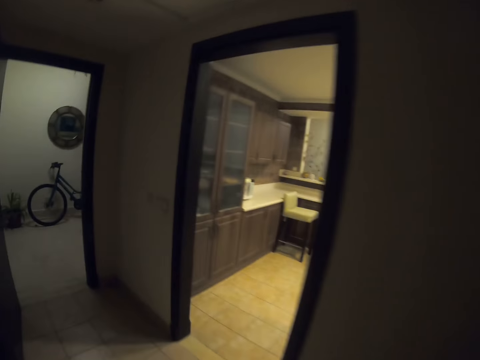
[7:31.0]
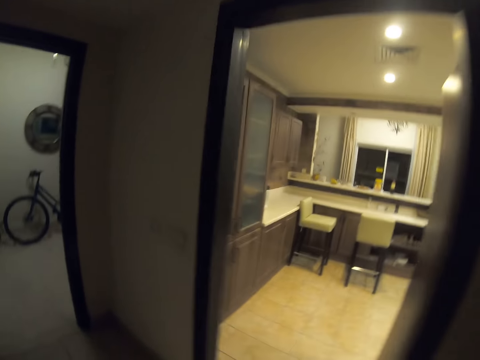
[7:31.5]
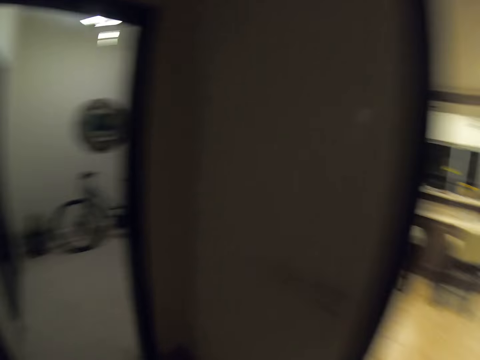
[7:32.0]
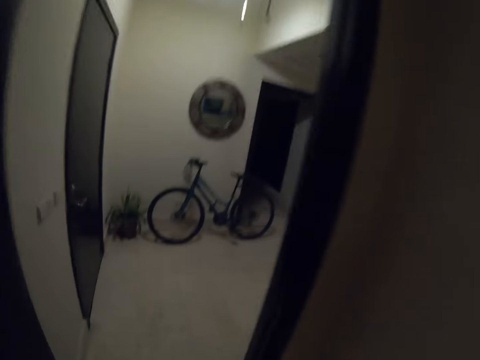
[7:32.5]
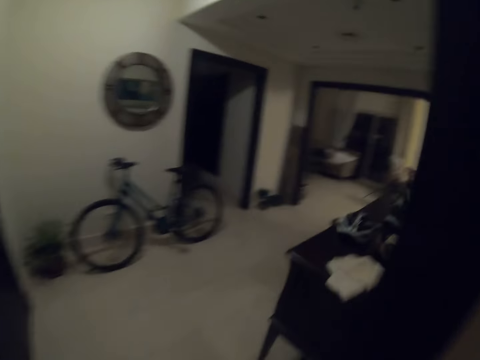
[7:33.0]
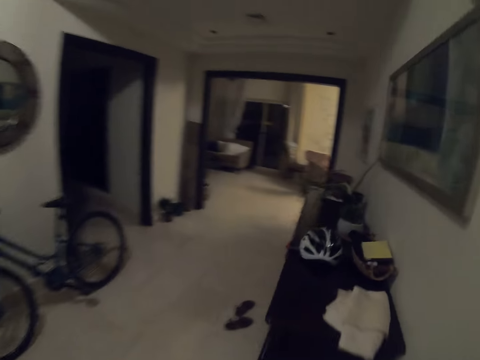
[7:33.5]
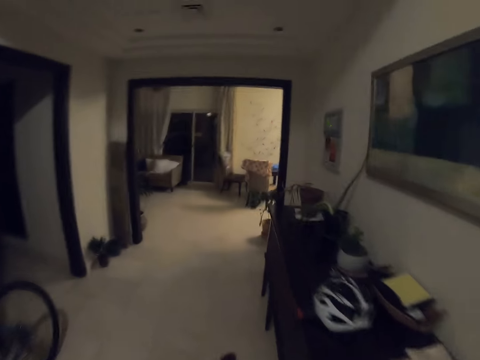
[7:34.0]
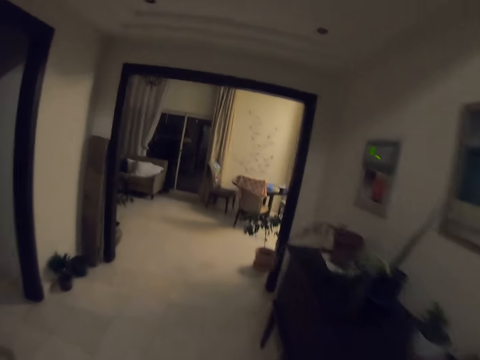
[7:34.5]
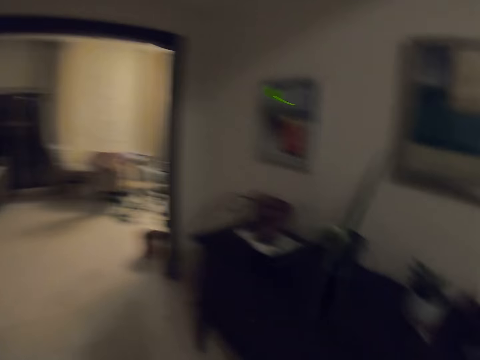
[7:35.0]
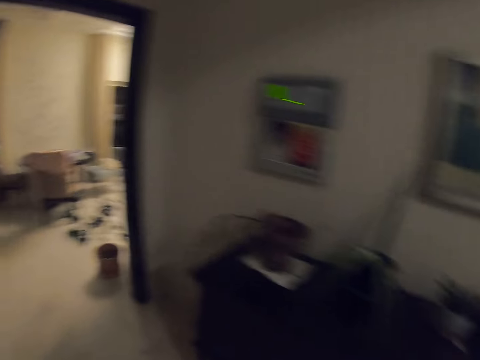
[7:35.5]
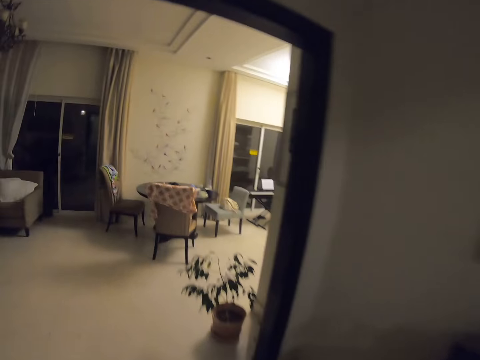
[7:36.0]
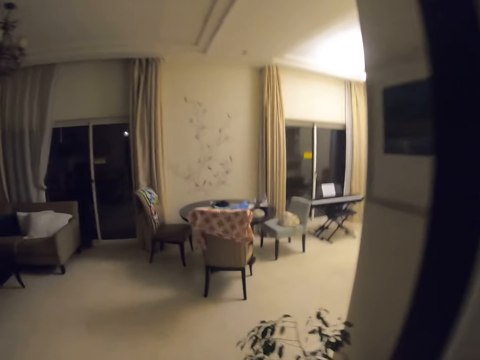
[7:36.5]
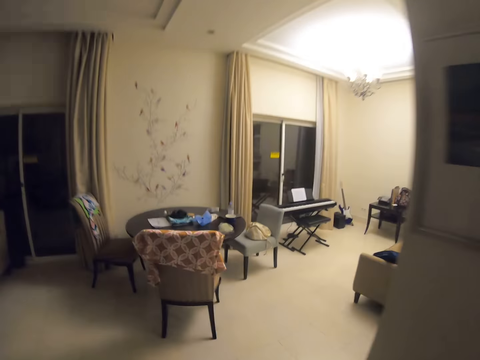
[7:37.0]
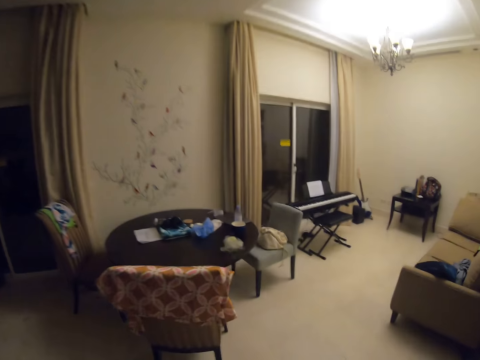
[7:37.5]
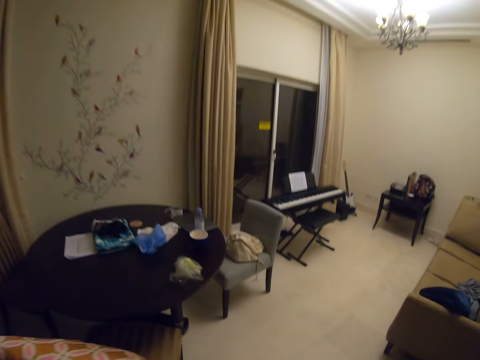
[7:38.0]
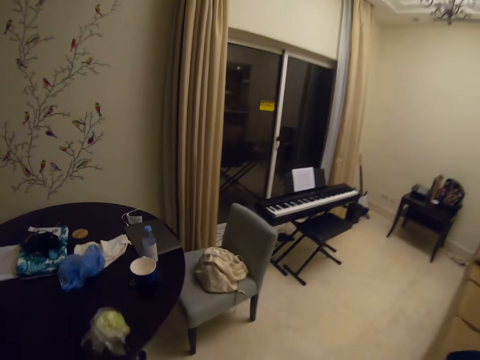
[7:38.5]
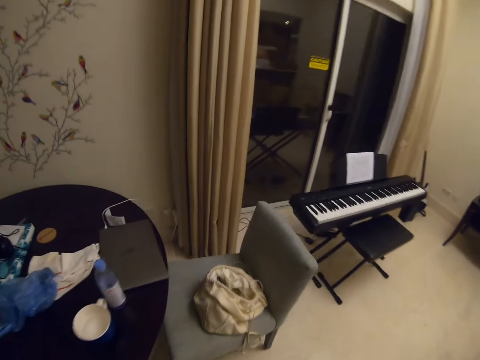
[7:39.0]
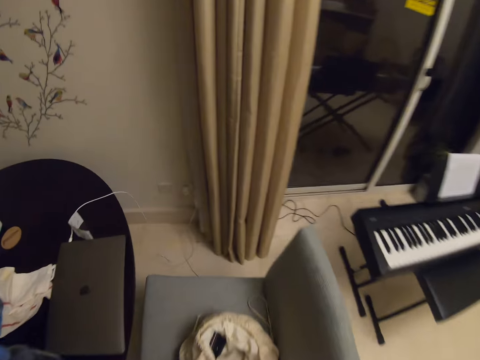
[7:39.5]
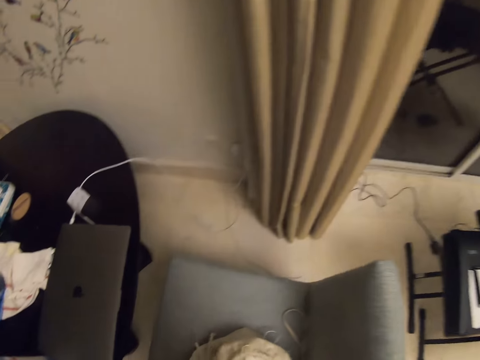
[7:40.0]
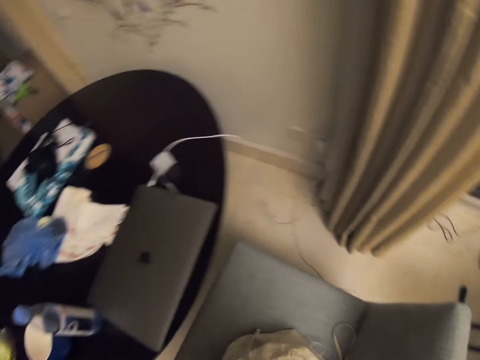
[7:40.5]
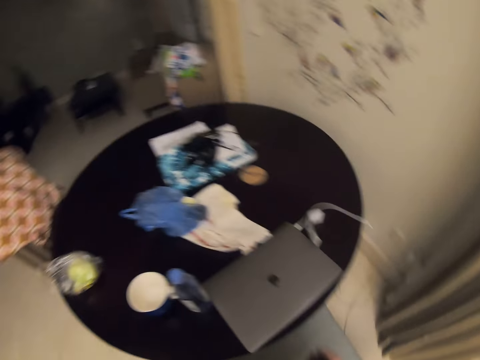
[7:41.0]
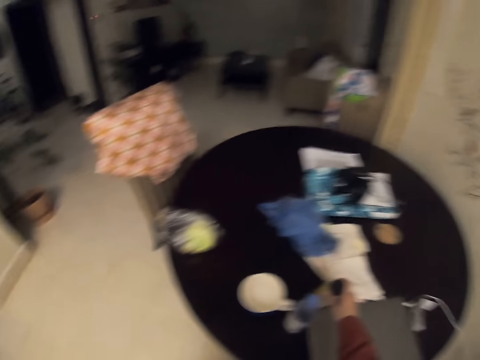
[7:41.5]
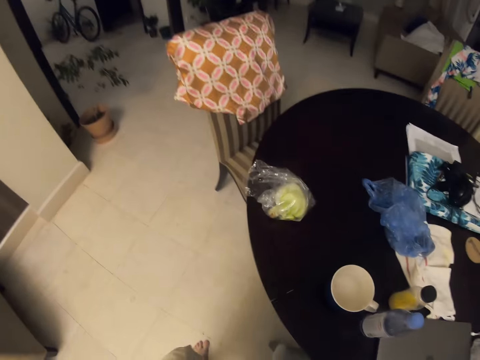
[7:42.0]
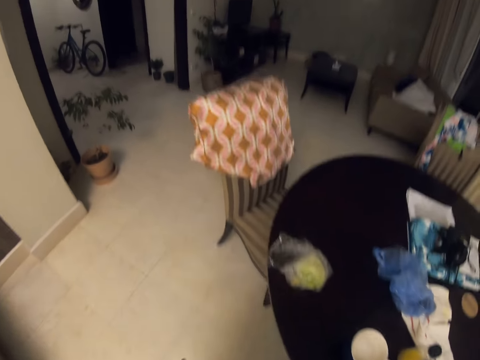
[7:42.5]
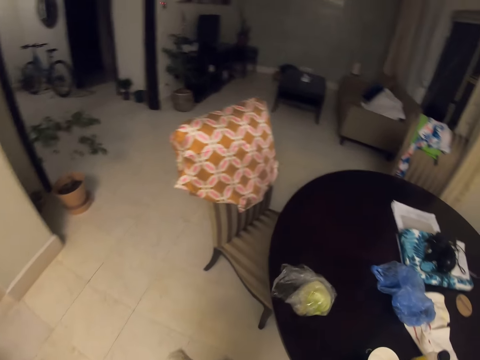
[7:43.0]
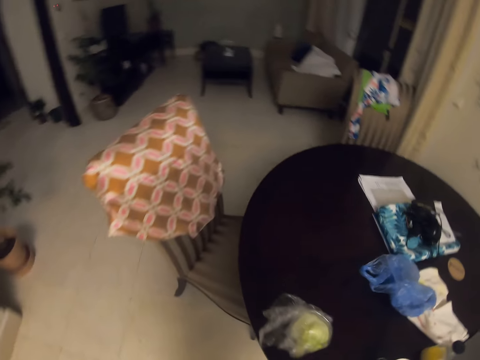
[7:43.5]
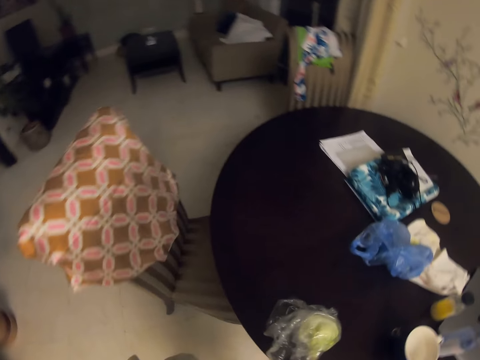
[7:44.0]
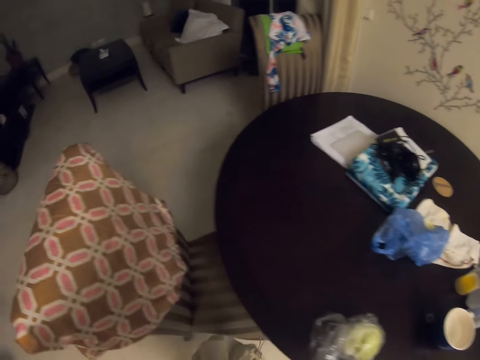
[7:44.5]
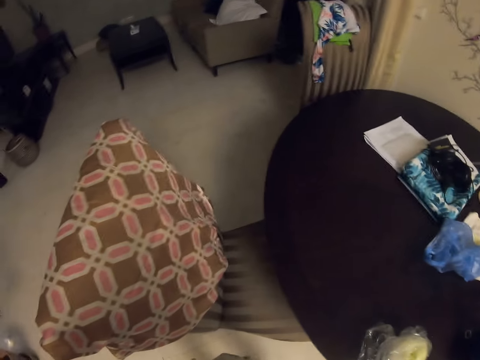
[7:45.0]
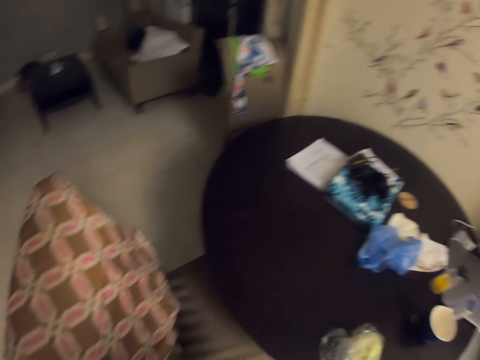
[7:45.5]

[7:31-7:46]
The camera wearer walks around the house. They drop a bottle on the table.

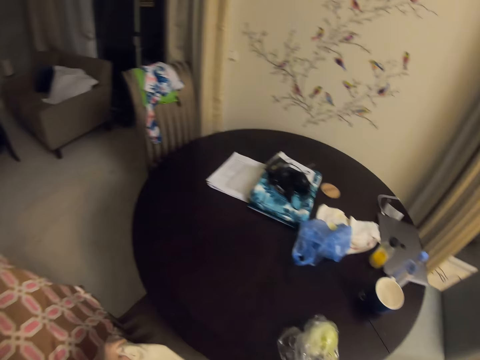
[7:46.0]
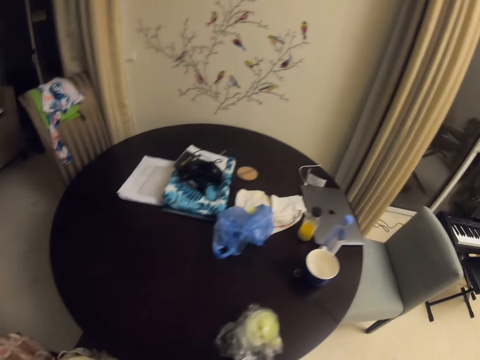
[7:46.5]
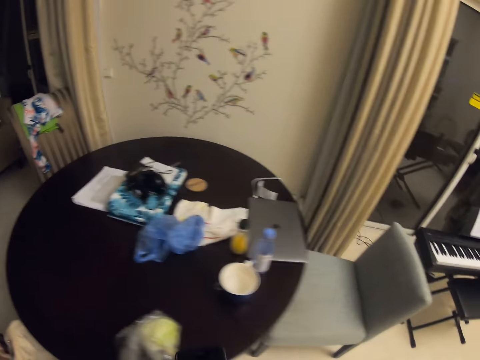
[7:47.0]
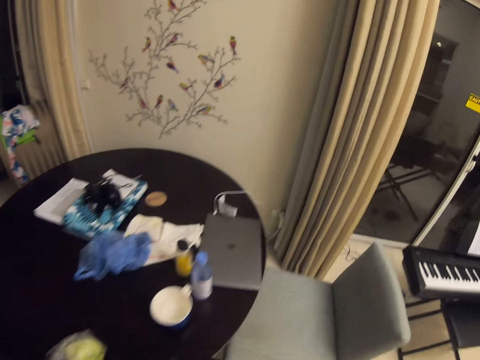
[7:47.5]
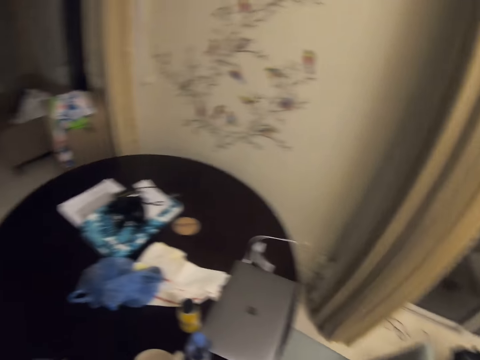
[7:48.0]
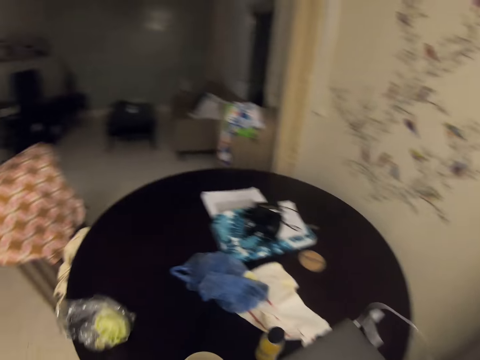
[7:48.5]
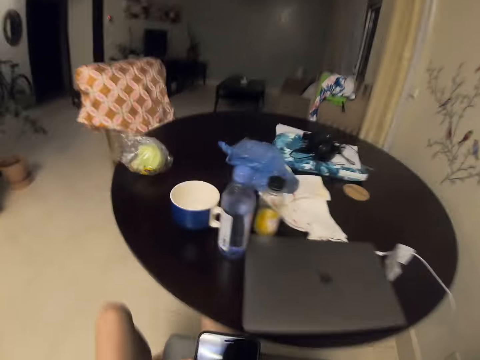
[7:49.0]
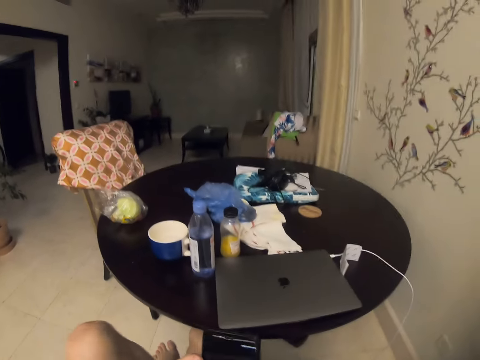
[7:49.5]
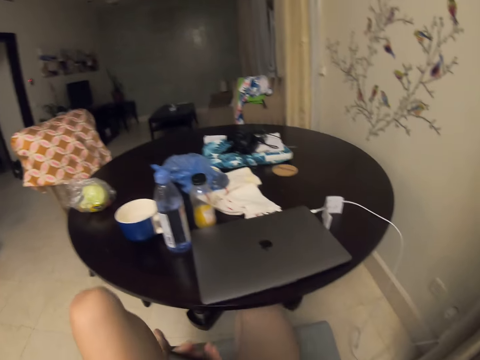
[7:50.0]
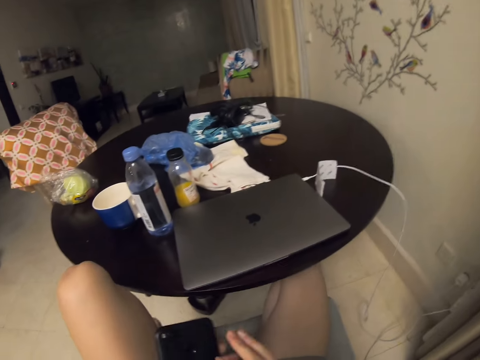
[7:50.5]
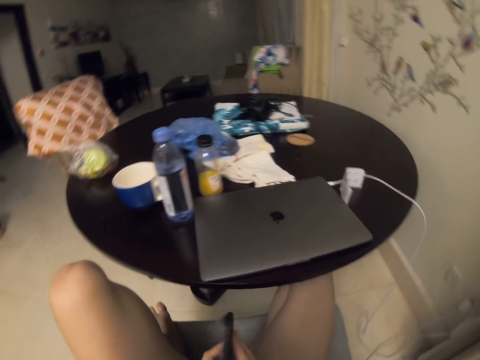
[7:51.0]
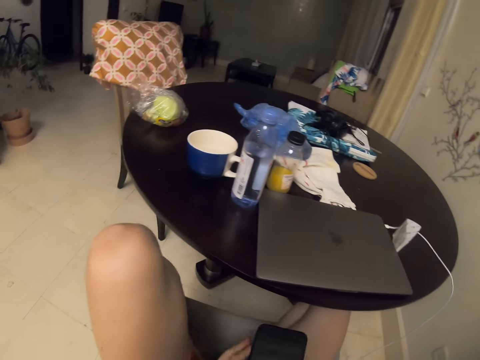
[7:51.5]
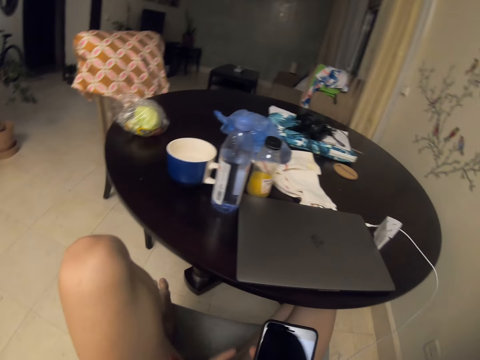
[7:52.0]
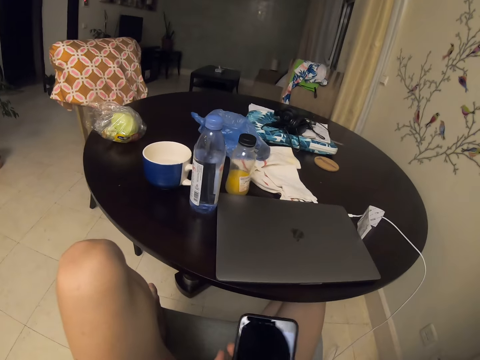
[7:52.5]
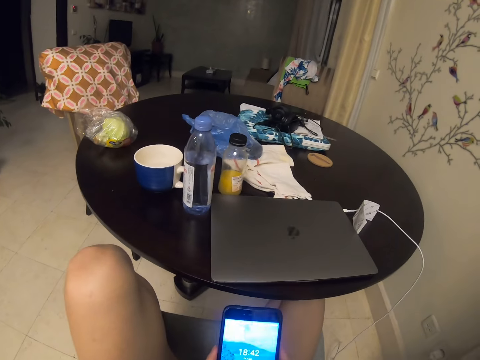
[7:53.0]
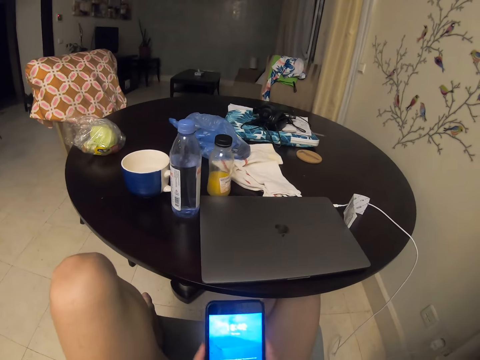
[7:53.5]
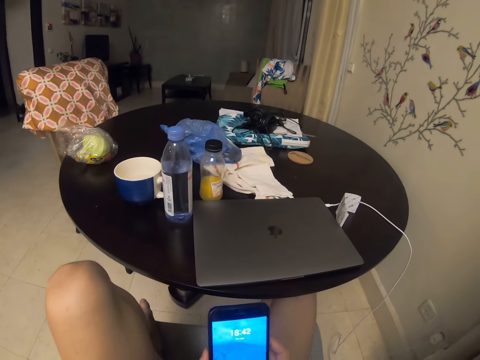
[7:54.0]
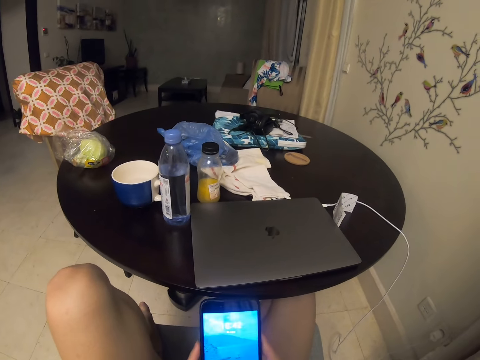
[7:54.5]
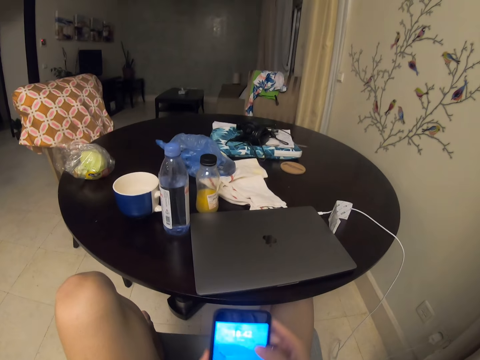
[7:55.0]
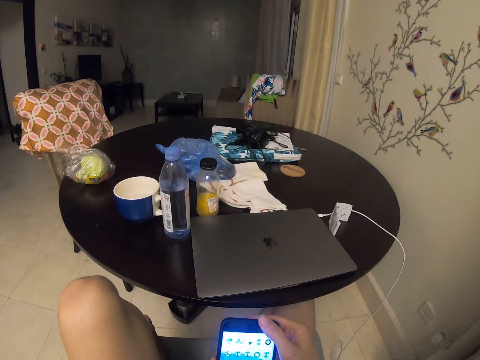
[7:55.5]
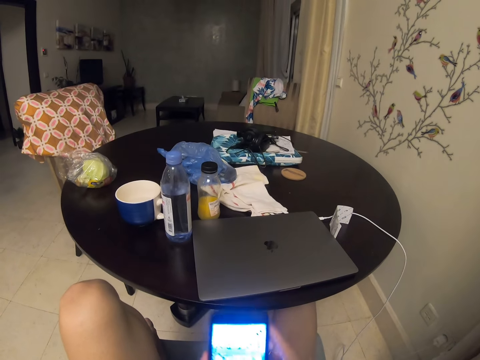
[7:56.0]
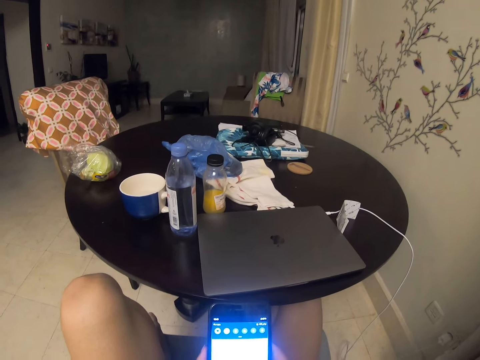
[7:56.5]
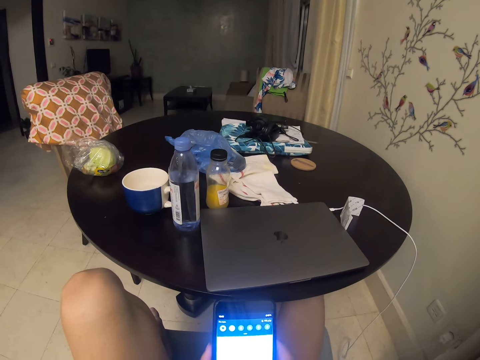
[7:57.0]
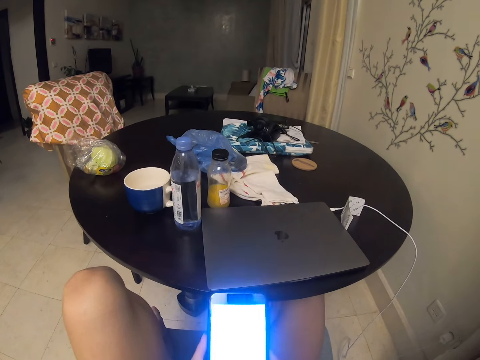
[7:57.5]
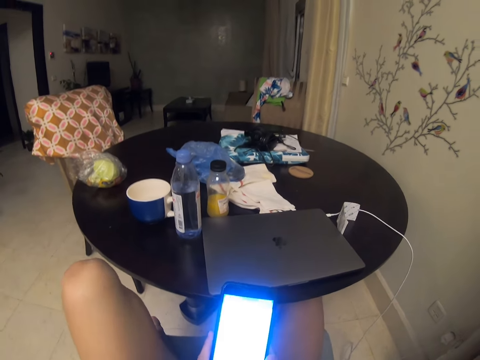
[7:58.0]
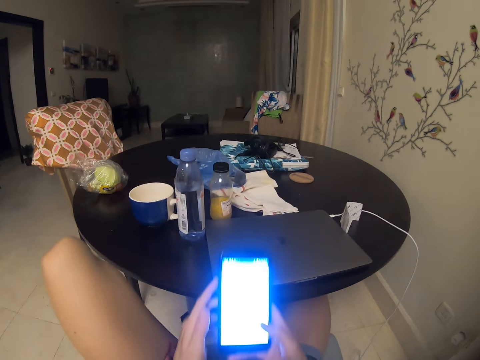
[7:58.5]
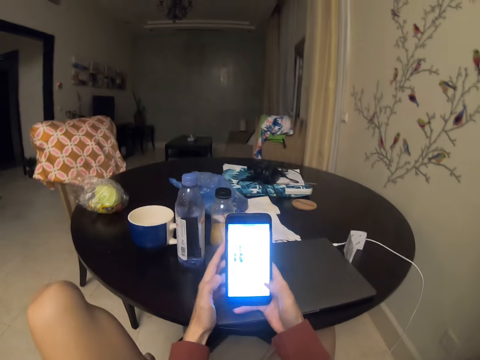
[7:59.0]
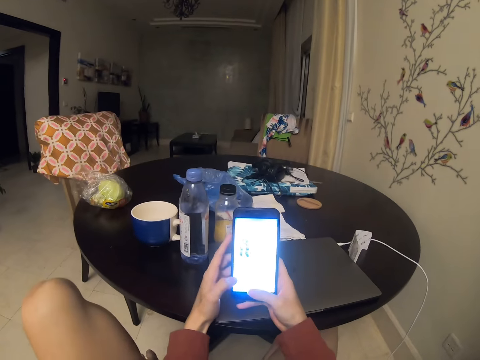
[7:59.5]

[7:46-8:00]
The camera wearer sits on the chair. She operates the phone with her hand. She scrolls through the phone.
